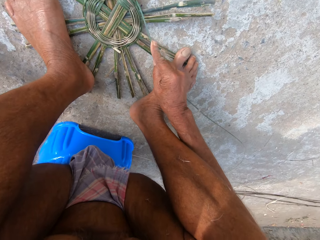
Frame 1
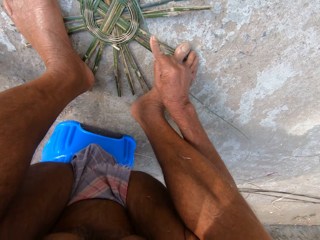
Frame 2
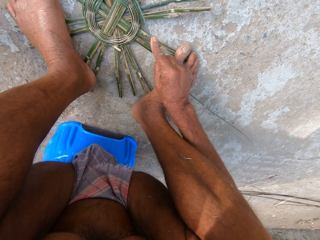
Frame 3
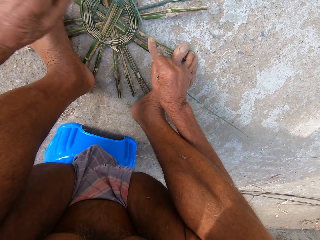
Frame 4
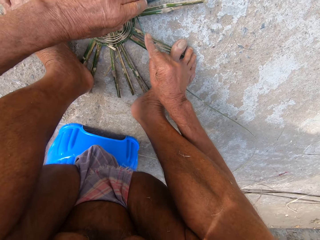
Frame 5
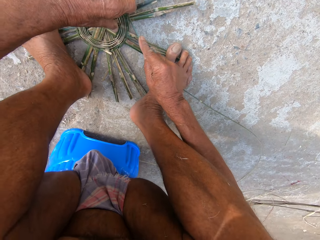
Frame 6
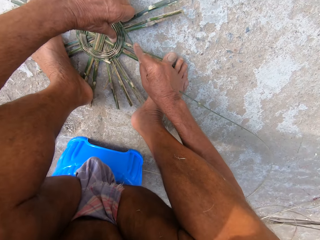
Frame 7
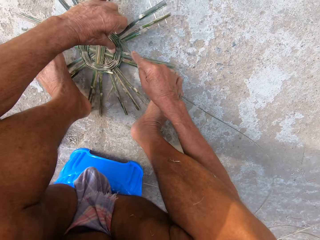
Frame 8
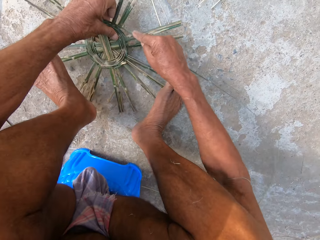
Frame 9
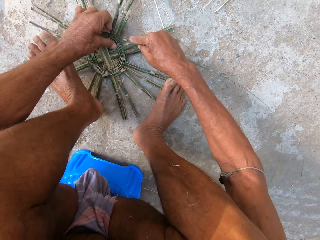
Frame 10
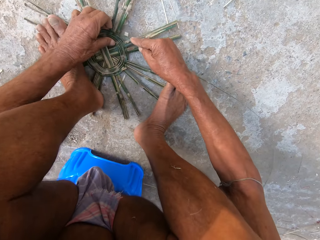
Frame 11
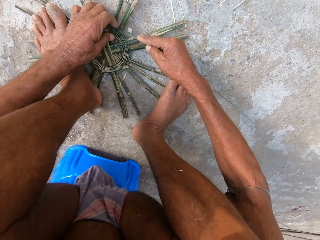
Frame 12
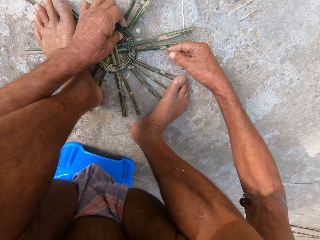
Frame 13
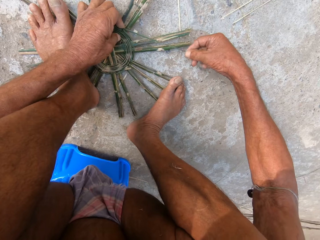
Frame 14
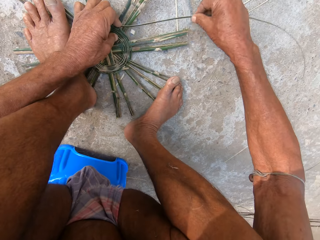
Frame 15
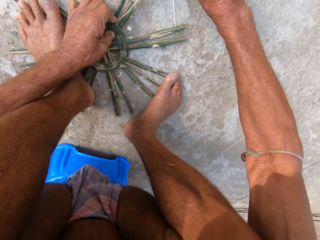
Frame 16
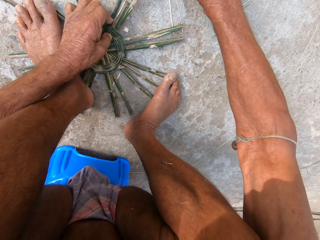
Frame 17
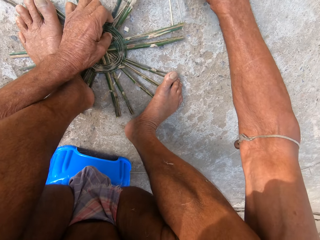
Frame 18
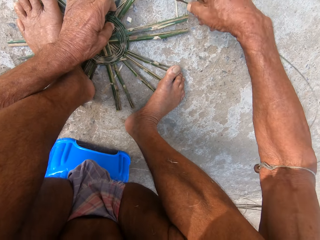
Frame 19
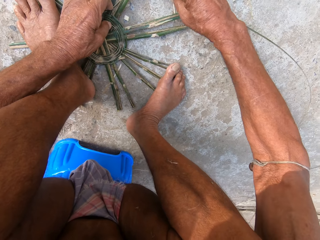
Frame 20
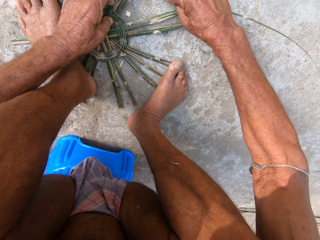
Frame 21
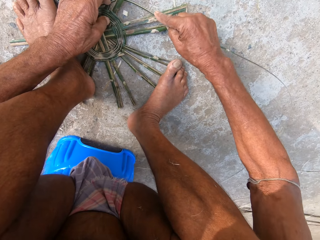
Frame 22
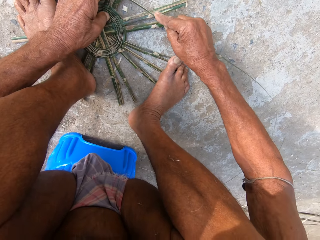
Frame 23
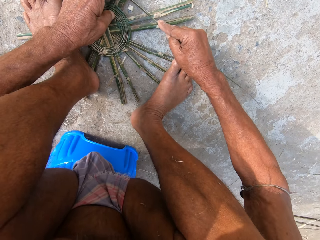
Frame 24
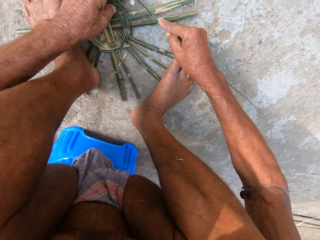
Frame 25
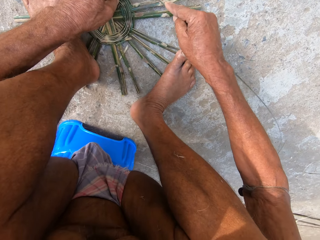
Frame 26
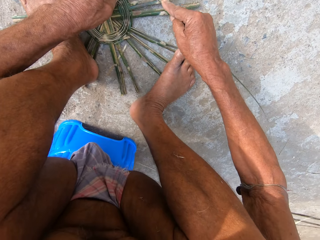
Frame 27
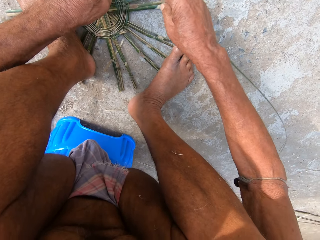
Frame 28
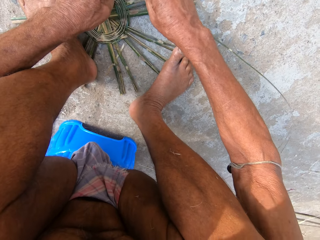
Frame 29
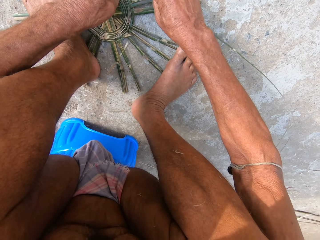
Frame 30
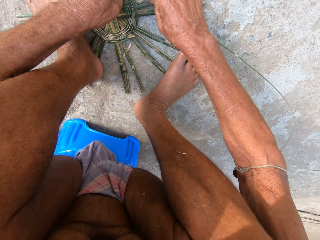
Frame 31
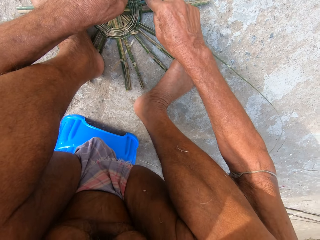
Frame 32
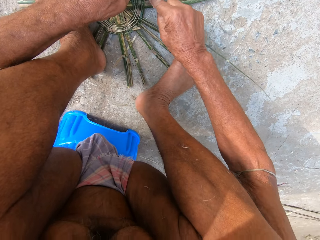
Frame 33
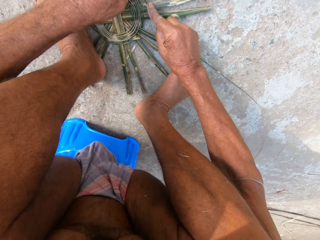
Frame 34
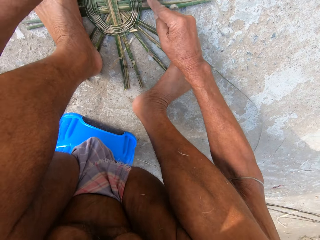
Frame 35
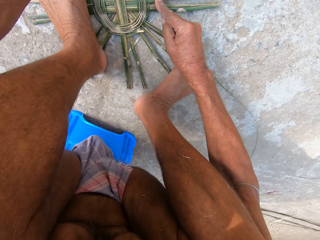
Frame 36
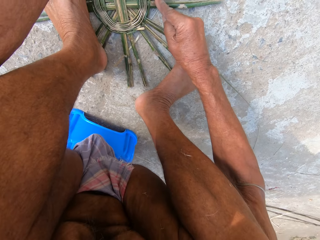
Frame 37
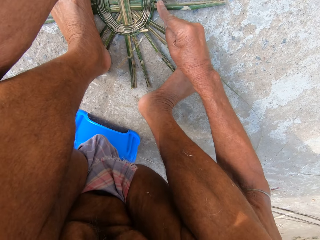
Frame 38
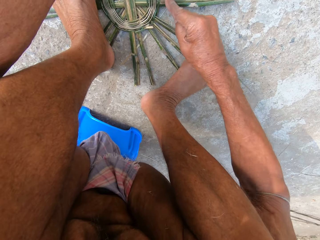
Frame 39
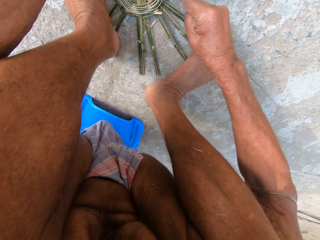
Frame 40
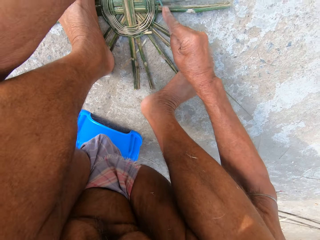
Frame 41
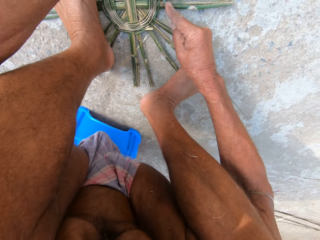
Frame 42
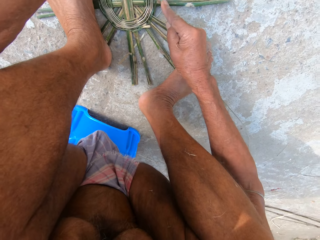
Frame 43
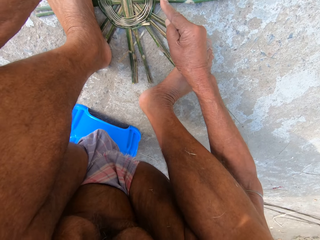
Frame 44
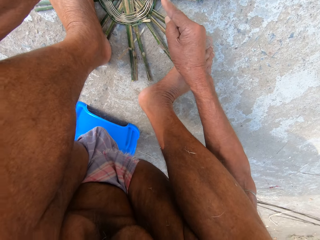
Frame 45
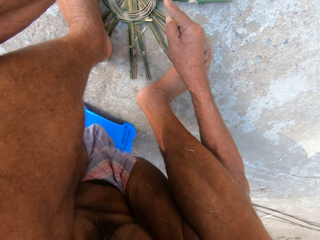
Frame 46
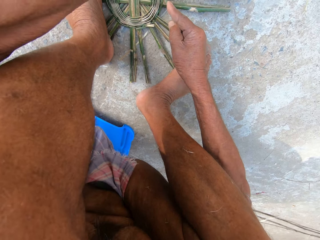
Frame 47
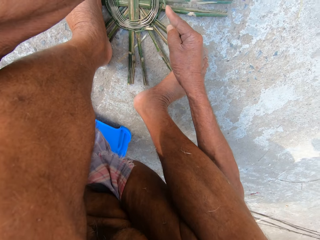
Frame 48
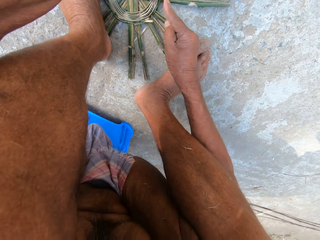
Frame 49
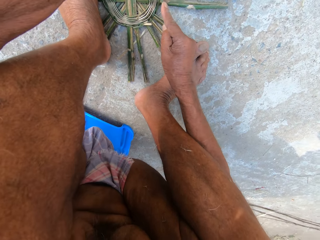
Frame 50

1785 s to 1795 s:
The camera wearer drops the machete on the floor with his left hand. He turns the bamboo basket on the floor with his left hand. He weaves the bamboo basket on the floor with both hands.

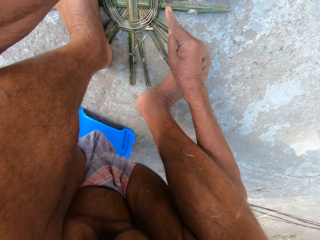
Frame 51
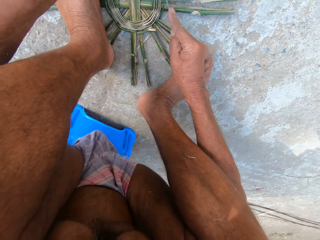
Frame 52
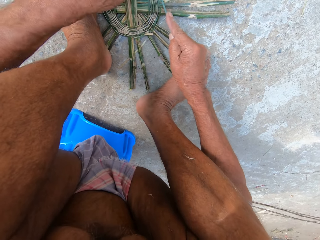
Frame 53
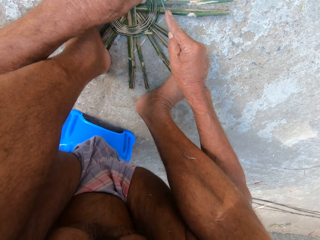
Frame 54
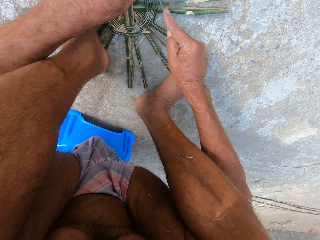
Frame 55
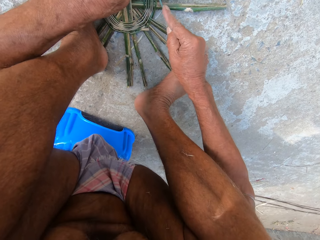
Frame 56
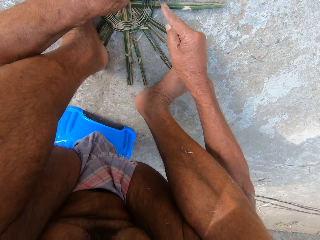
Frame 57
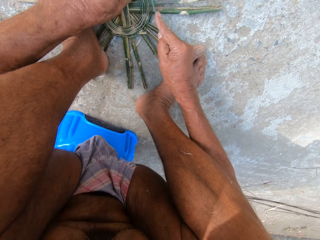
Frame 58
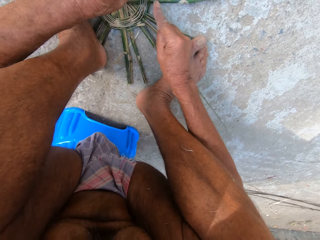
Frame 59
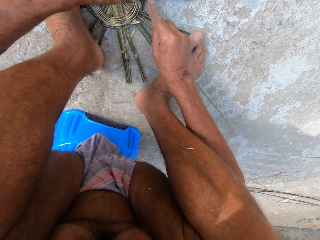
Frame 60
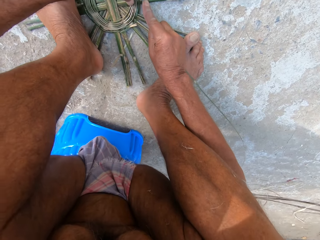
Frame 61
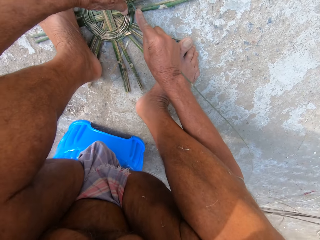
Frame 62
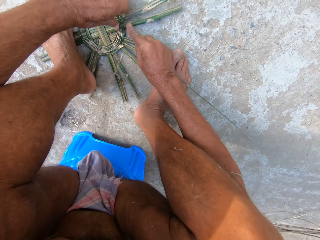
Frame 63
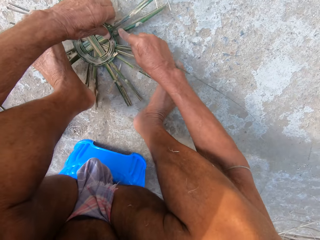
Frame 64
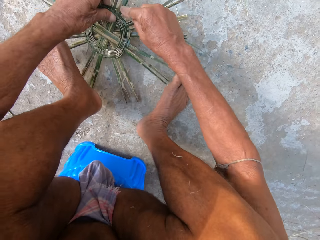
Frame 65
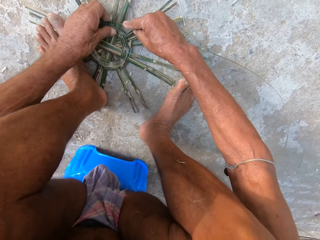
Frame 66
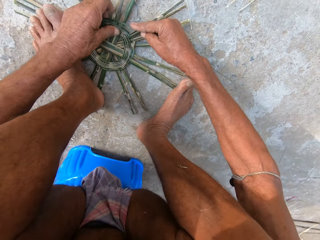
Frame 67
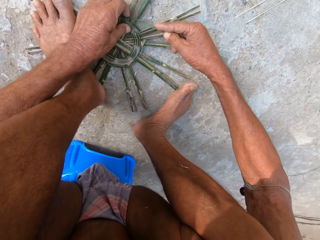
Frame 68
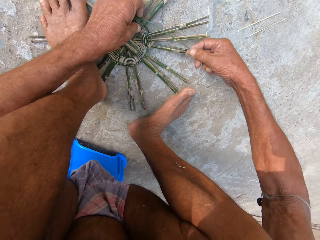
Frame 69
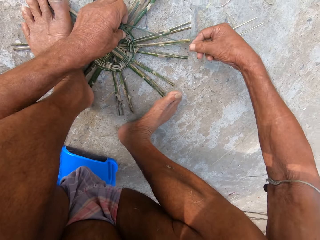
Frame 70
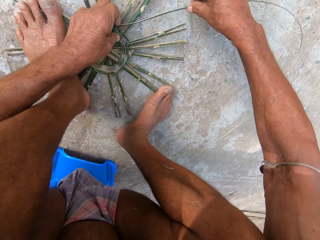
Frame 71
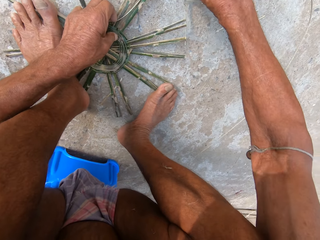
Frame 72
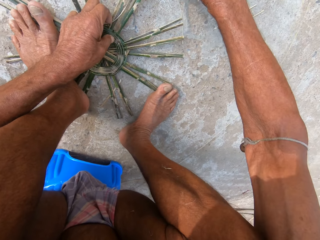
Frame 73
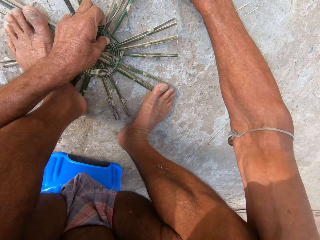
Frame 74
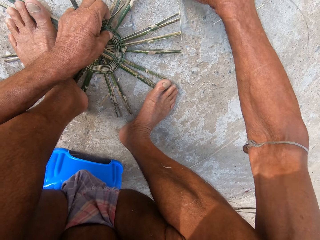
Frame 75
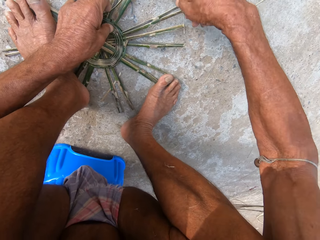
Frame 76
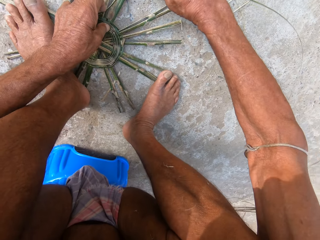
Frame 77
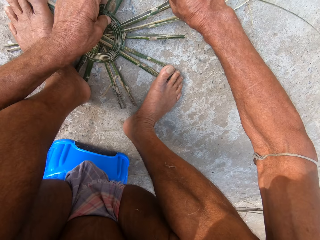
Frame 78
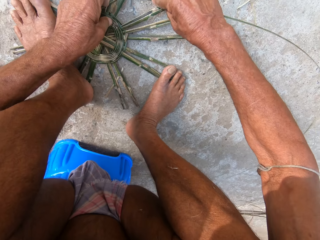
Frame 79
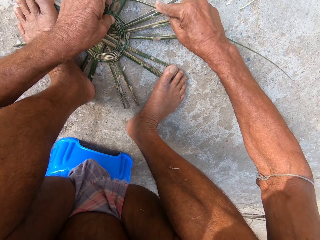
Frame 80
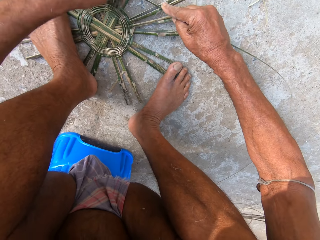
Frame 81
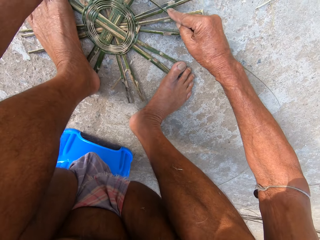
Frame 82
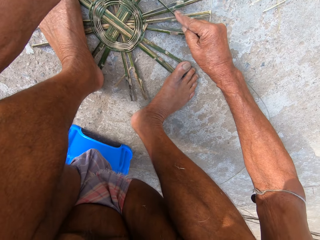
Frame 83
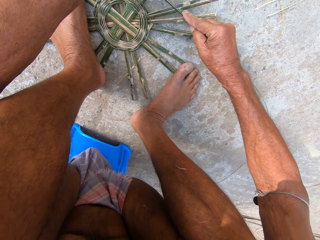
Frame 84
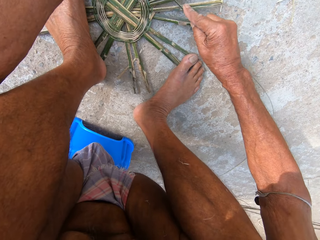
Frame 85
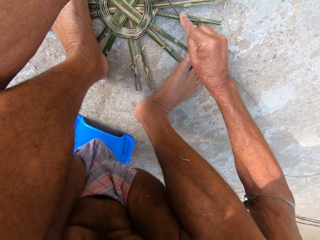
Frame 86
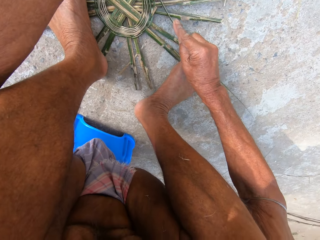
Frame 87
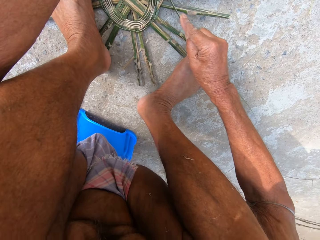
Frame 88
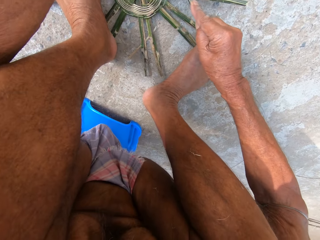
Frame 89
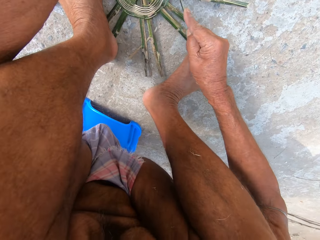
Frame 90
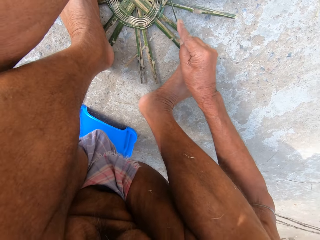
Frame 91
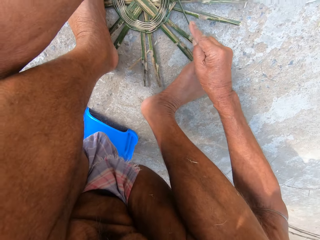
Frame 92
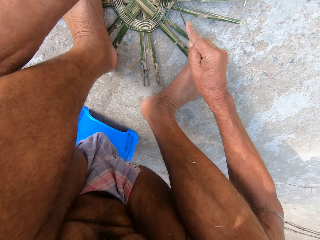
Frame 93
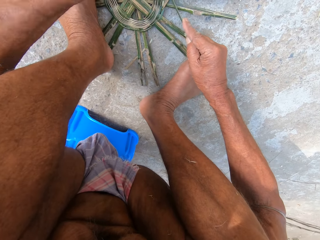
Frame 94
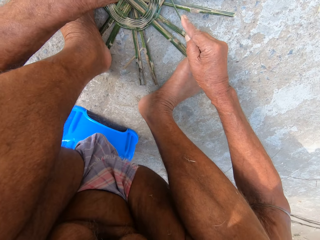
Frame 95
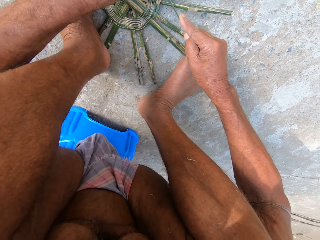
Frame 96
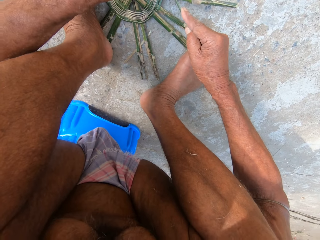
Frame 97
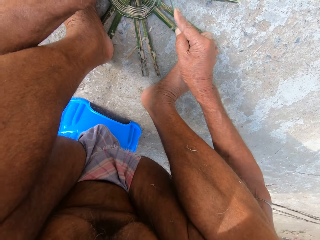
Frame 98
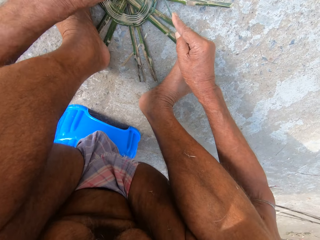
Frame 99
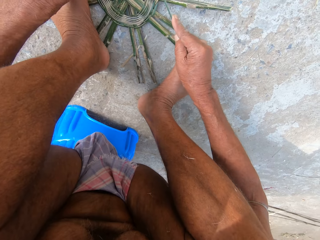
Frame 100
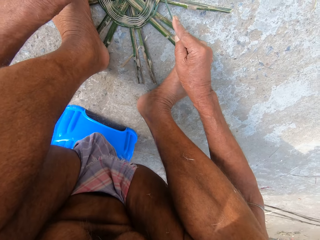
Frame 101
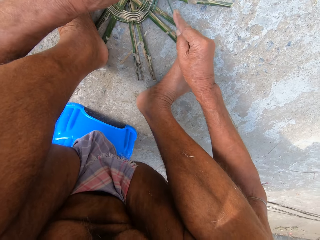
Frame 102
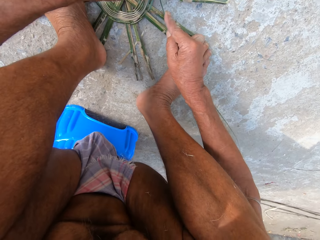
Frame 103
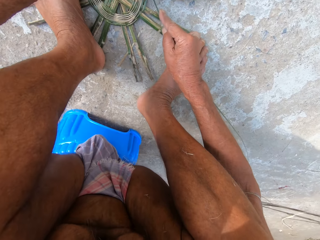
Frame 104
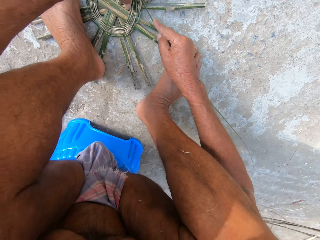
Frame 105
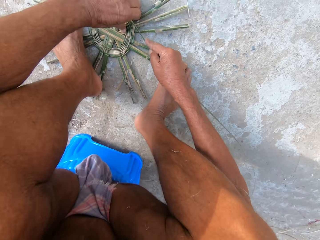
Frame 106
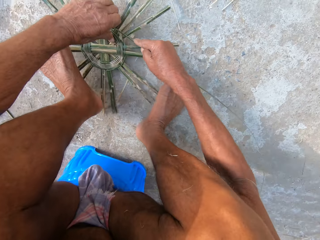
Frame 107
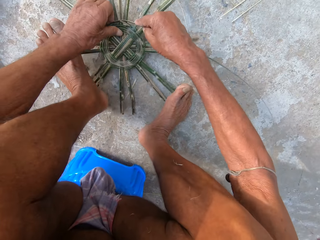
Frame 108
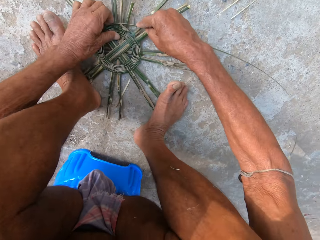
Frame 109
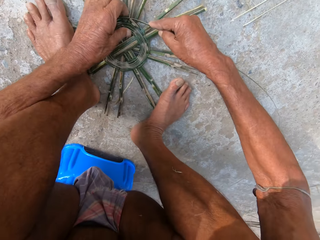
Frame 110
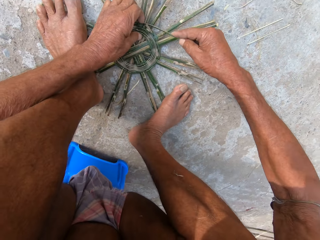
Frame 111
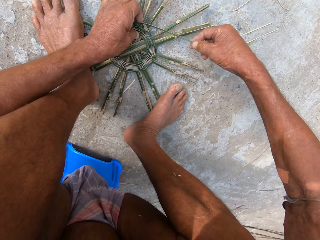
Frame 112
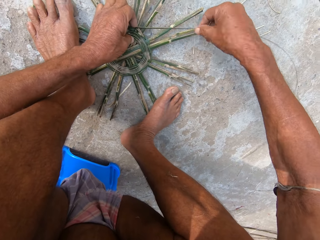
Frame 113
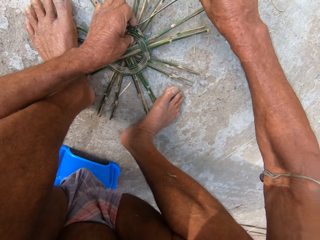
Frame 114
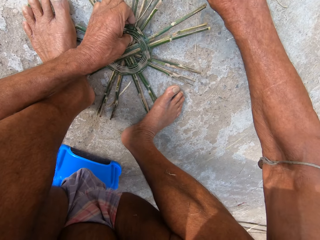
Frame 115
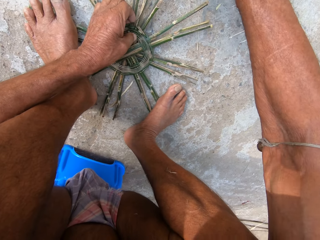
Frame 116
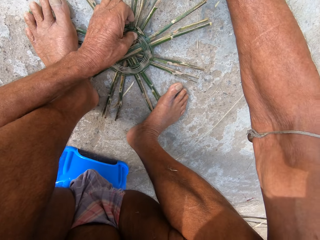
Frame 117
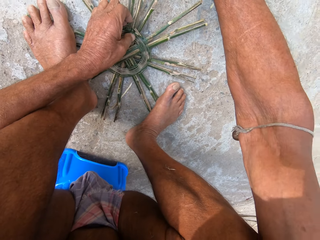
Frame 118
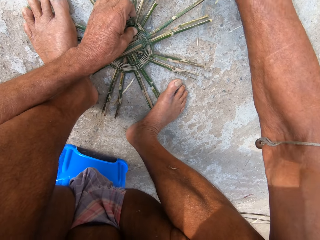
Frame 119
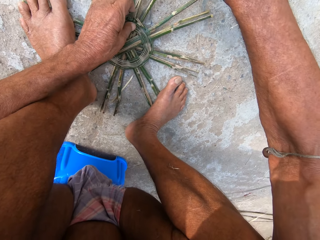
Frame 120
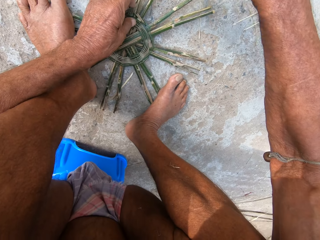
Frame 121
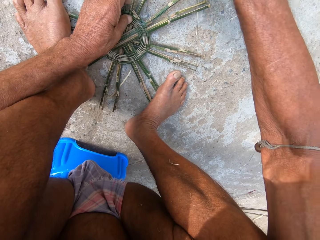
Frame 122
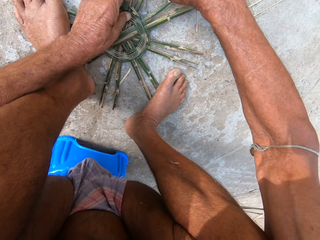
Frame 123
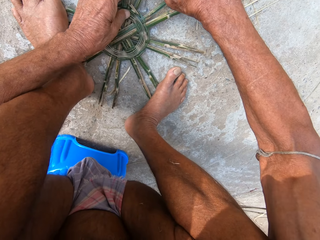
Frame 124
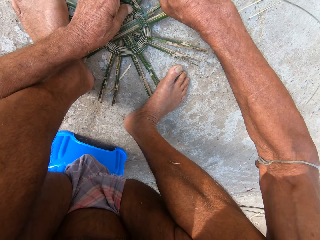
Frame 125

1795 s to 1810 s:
The camera wearer turns the bamboo basket on the floor with his left hand. He weaves the bamboo basket on the floor with both hands. He turns the bamboo basket on the floor with his left hand. He weaves the bamboo basket on the floor with both hands.
